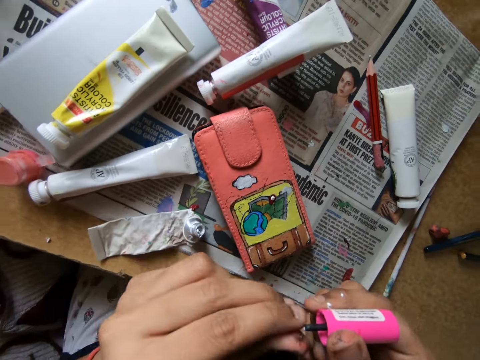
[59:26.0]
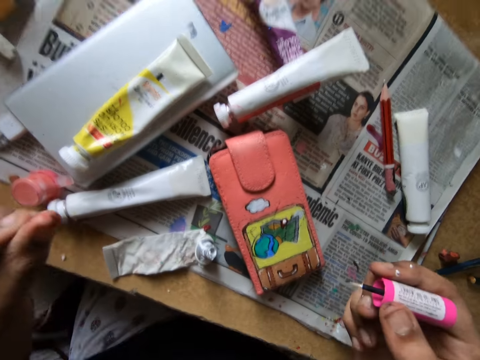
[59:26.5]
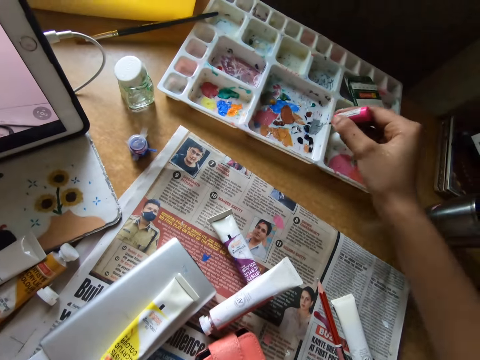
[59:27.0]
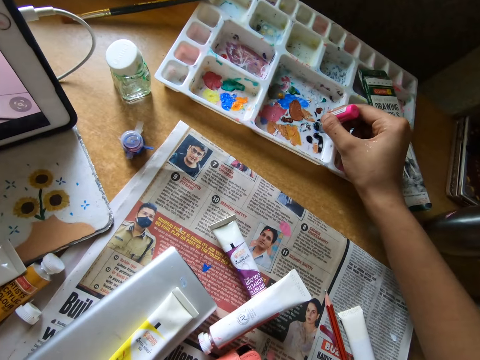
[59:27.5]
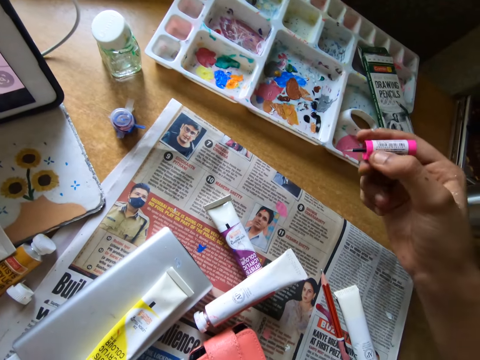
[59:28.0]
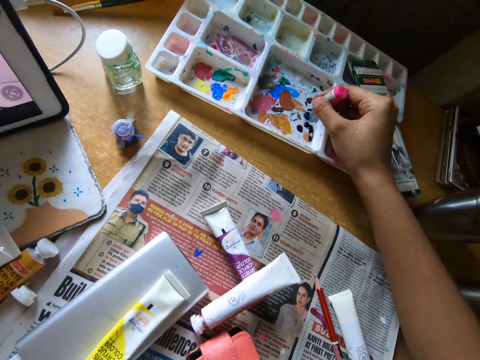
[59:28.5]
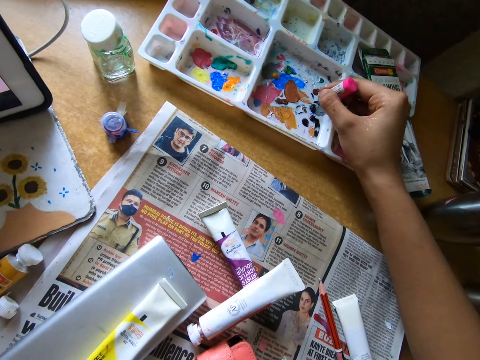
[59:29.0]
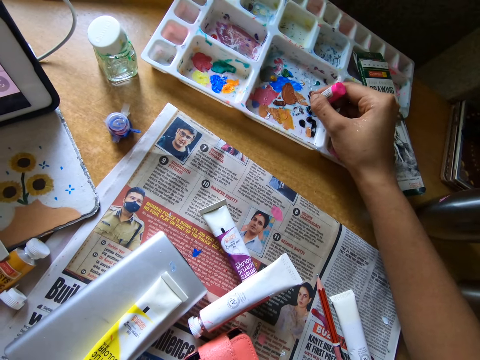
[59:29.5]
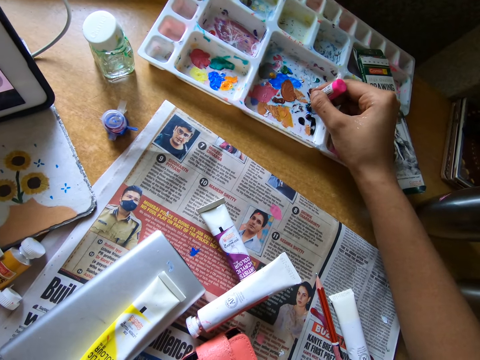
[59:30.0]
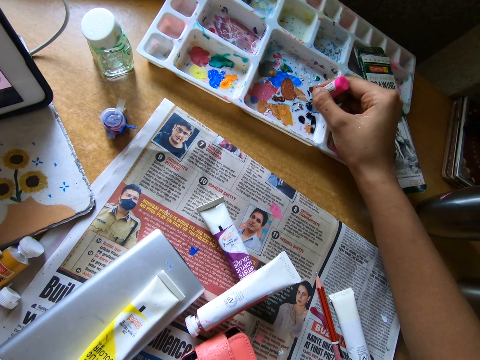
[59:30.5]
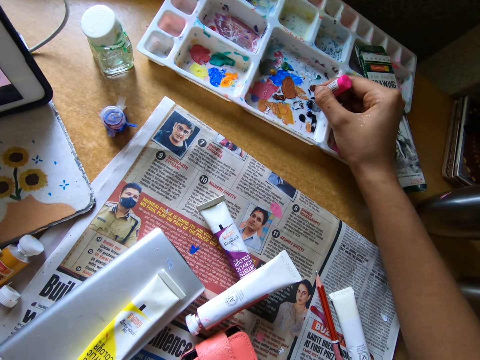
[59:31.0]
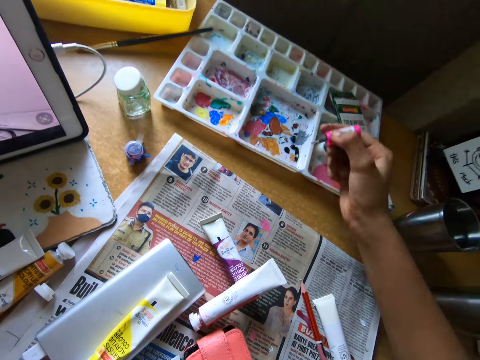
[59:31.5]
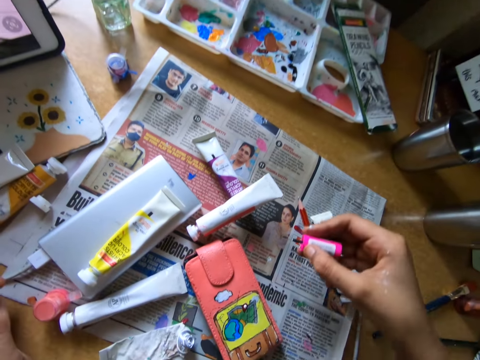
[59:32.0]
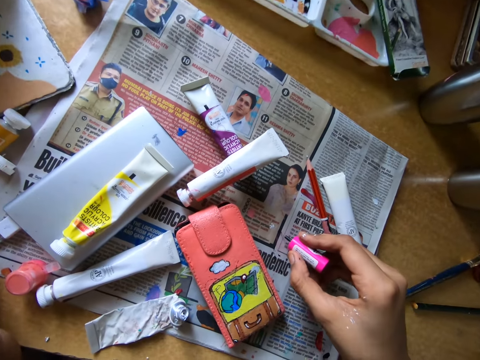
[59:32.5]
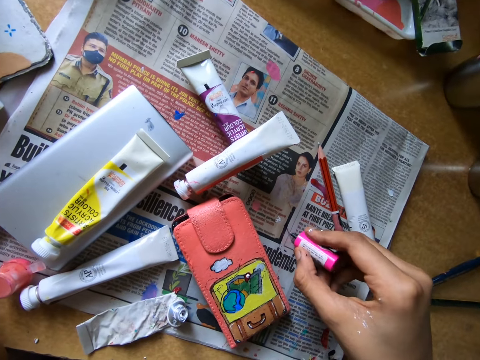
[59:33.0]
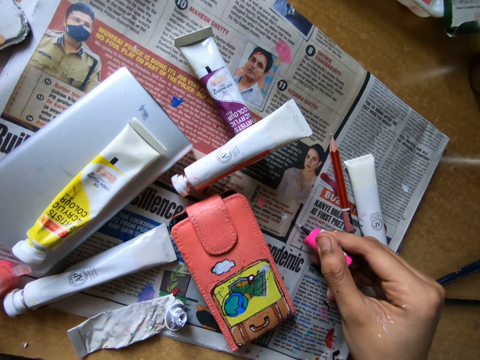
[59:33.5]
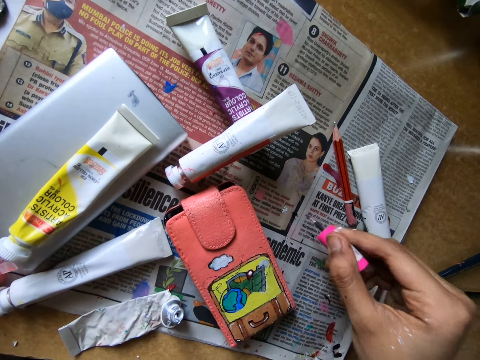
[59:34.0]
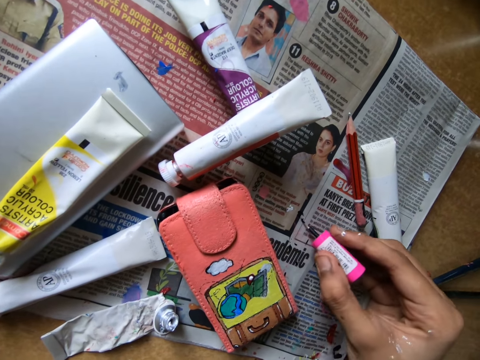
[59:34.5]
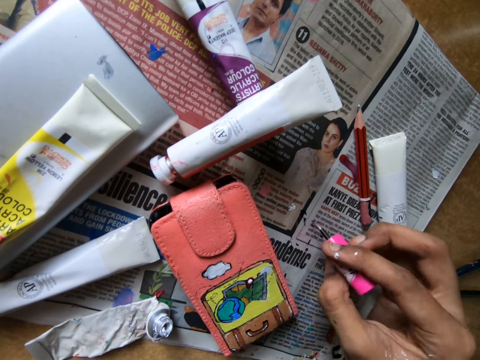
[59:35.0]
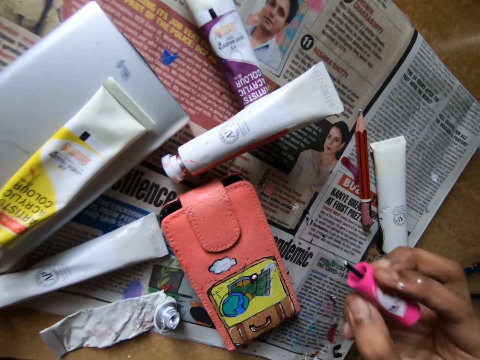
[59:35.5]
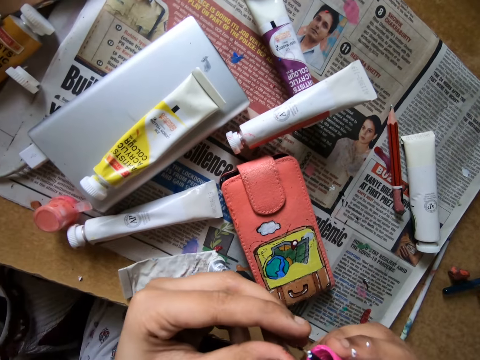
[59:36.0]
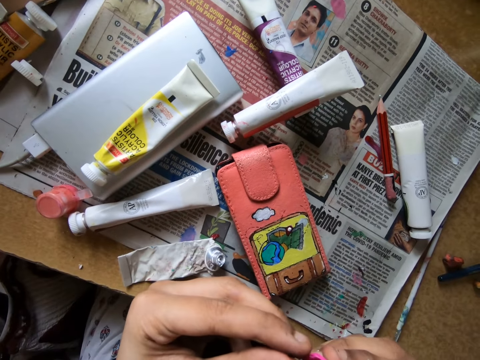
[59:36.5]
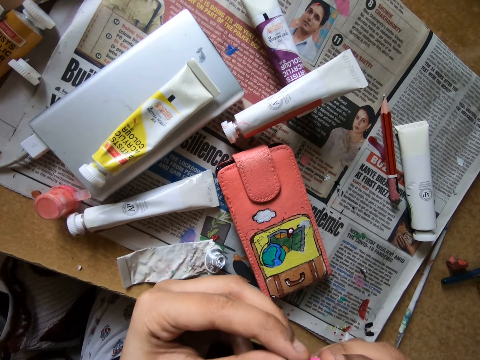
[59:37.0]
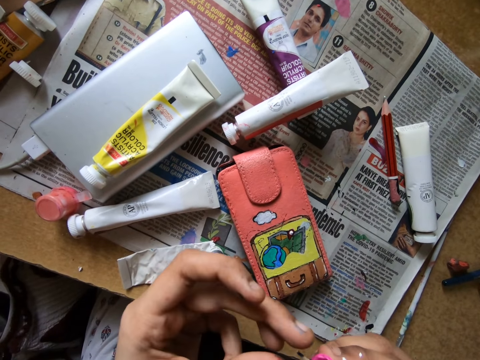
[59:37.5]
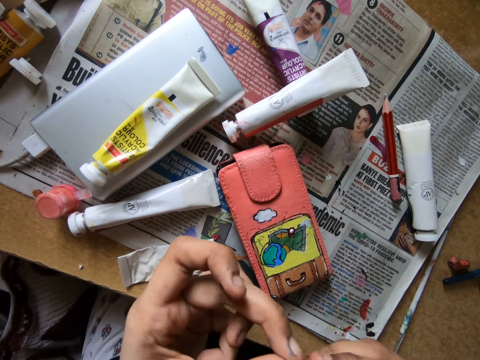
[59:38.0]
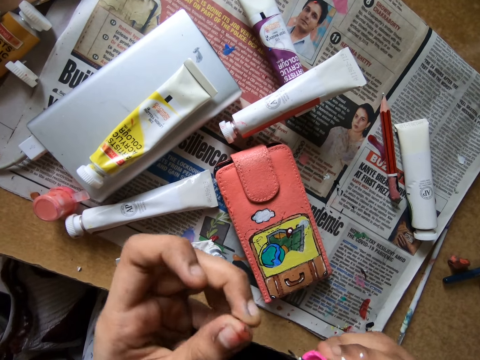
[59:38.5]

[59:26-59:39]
The camera wearer touches the paint marker tip with her left fingers and cleans the brush with her left hand. She rubs the paint marker on the paint tray. She scoops paint from the pallet on the table with the paint brush in her right hand. She rubs the paint marker on the newspaper. She paints on the paper on the table with the paint in her right hand. She touches the paint marker tip with her left fingers and cleans the brush with her left hand.

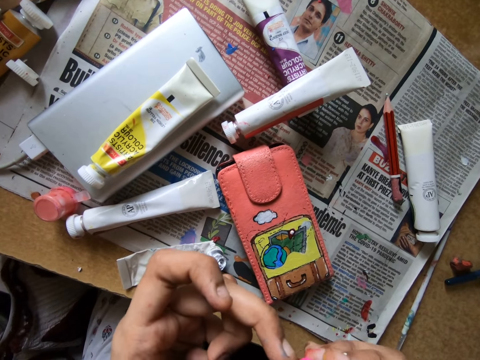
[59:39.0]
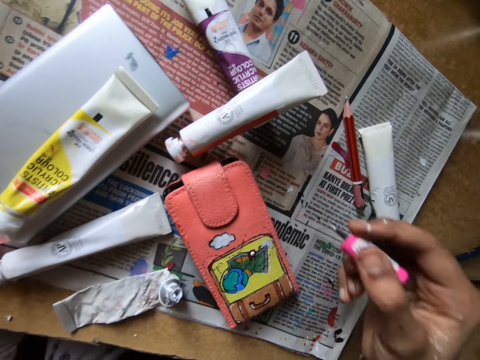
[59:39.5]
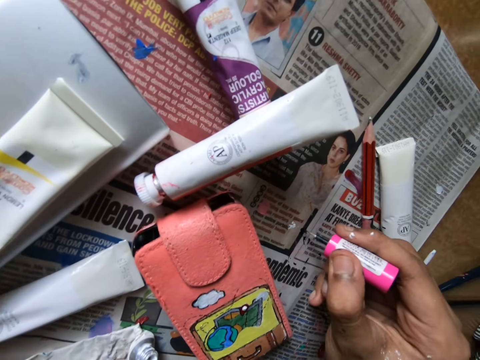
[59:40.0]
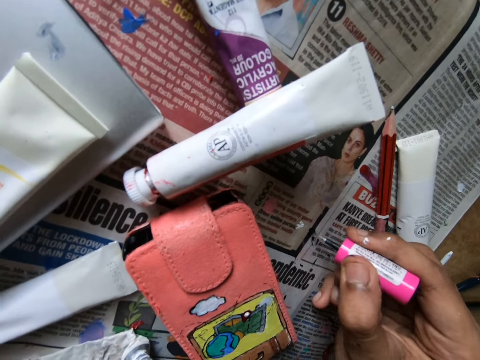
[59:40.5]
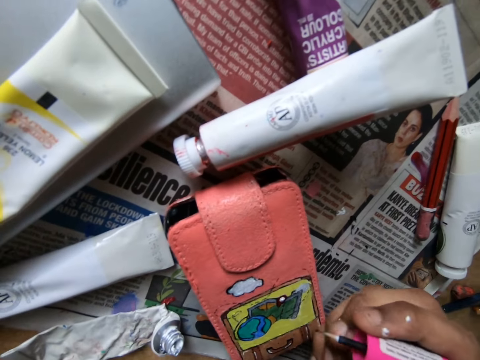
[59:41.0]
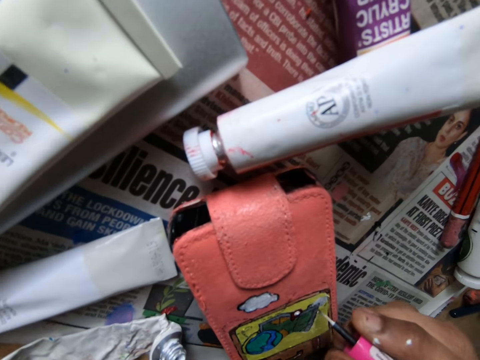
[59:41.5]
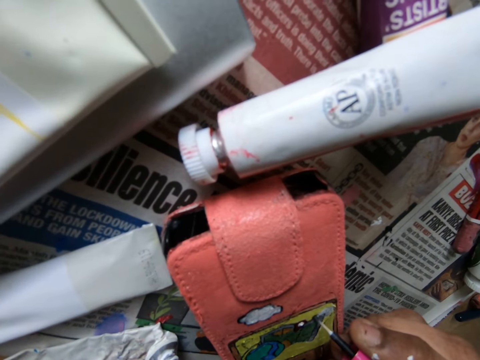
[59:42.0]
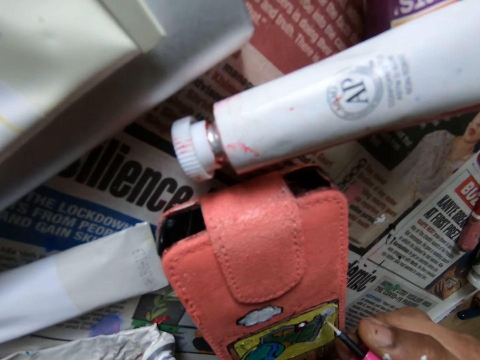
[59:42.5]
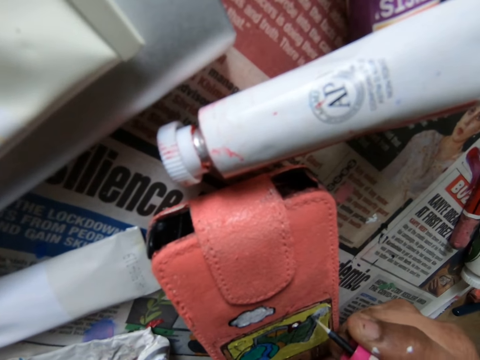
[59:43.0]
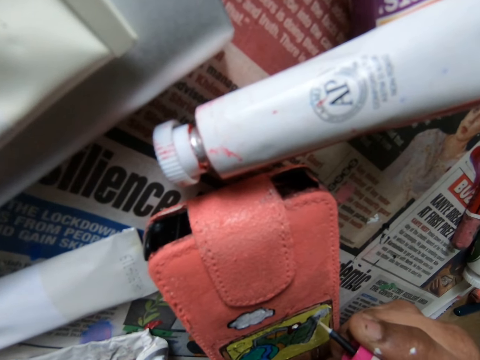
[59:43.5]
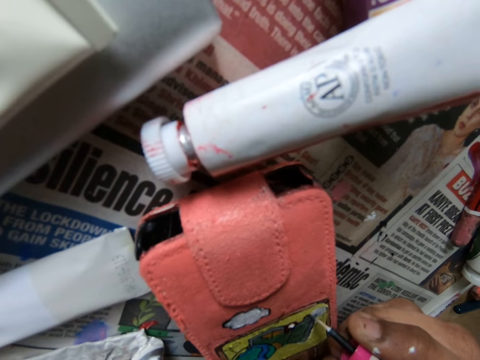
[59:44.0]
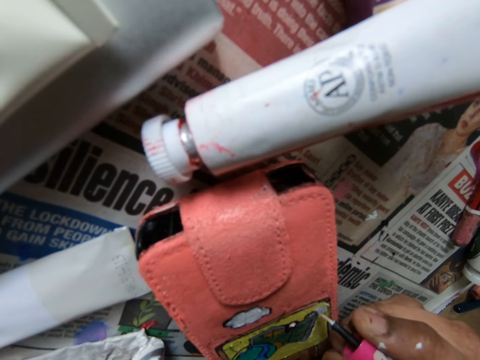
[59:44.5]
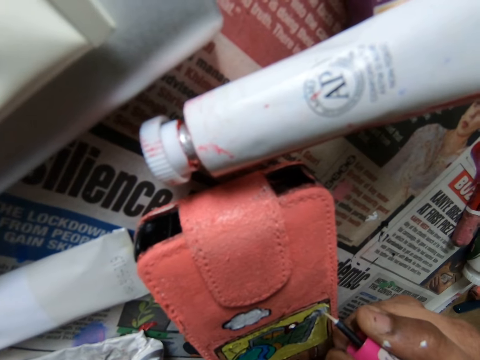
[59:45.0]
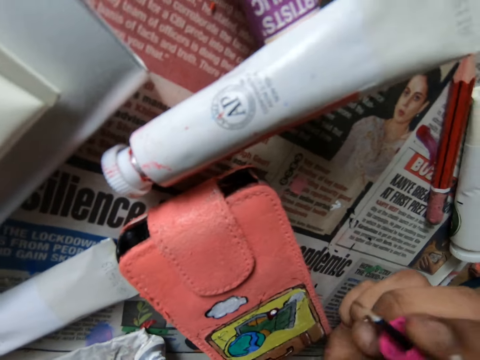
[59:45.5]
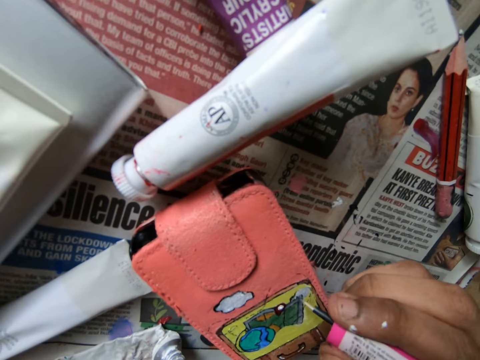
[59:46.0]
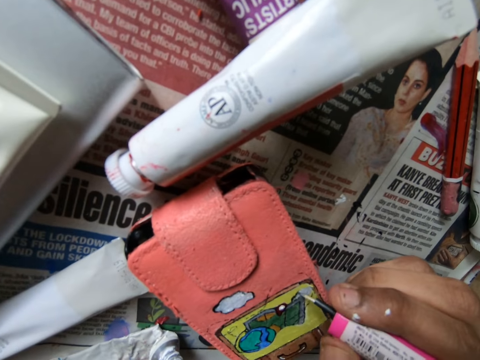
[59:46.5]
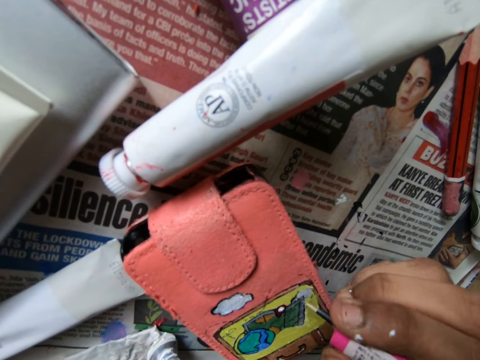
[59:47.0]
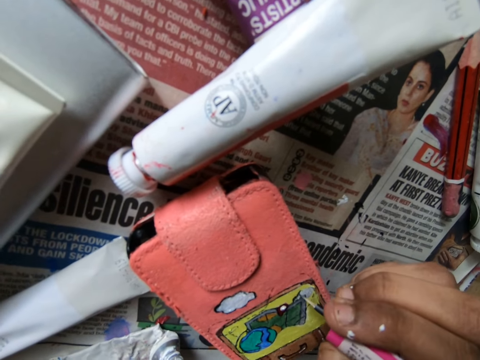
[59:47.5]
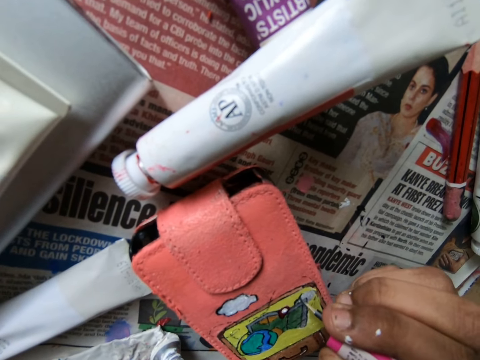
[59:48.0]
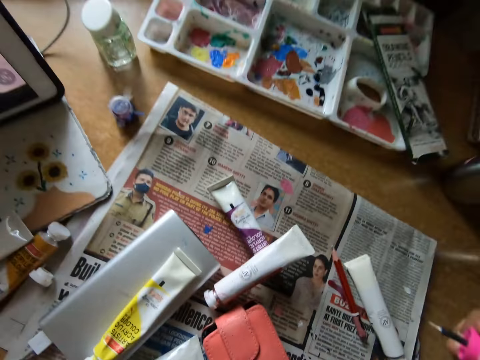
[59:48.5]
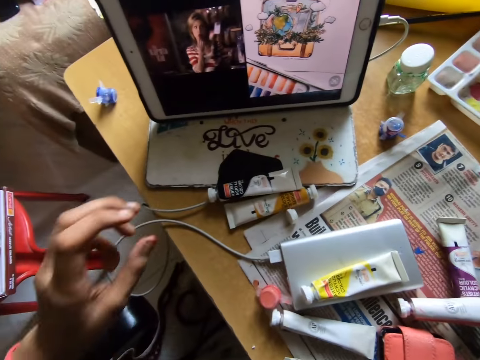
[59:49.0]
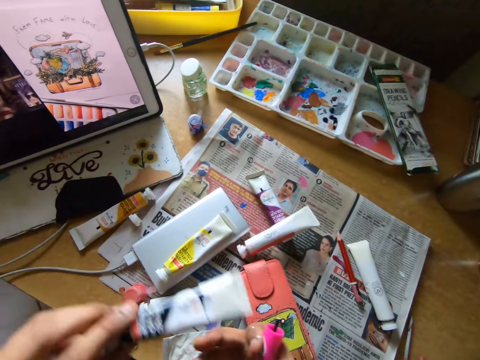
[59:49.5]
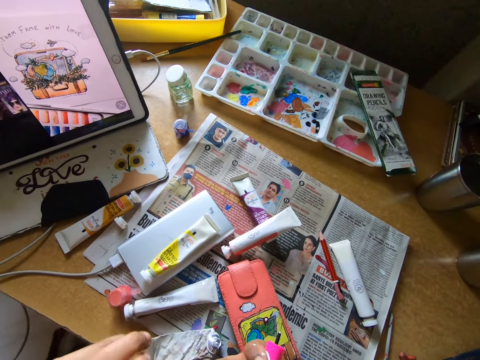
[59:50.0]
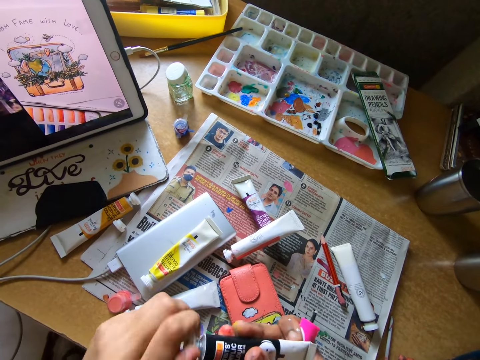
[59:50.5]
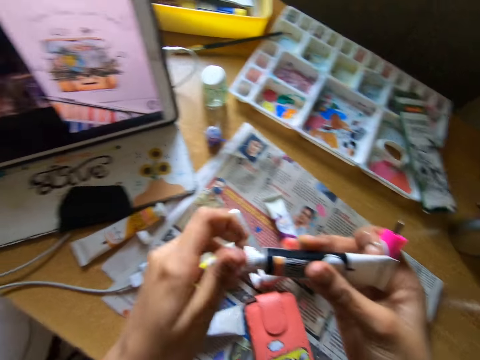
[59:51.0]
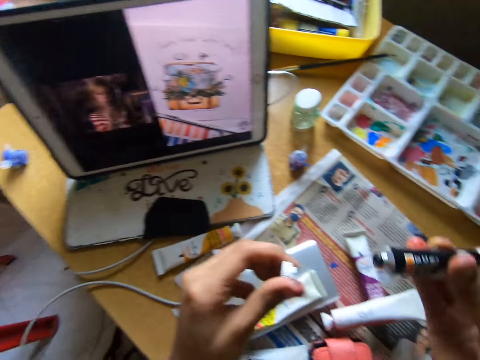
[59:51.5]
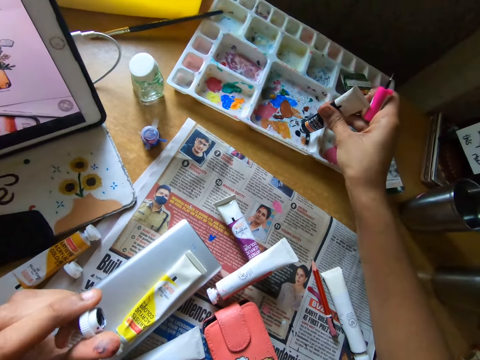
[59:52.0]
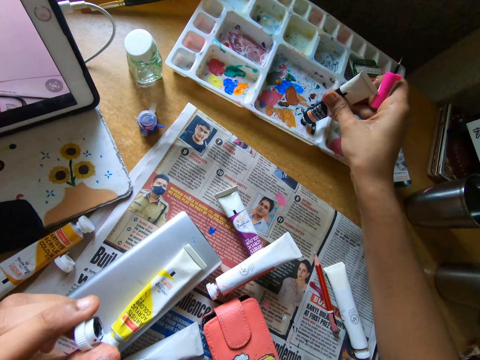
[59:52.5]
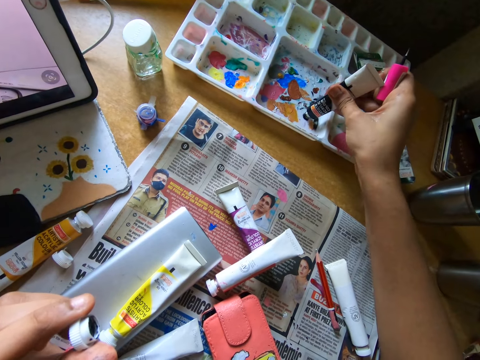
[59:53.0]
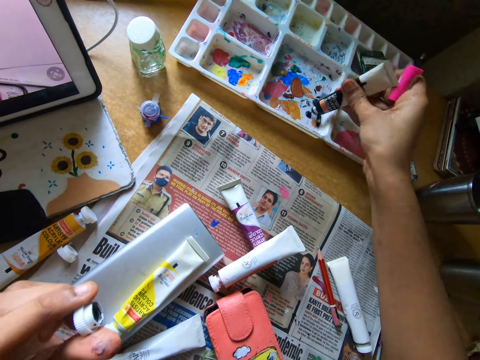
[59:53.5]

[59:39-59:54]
The camera wearer rubs the paint marker on the newspaper. She paints on the paper on the table with the paint in her right hand. She paints the pouch on the table with the paint brush in her right hand. She looks around. She picks up a tube from the table. She opens the cover of the tube. She applies paint from the tube to the pallet on the table.
